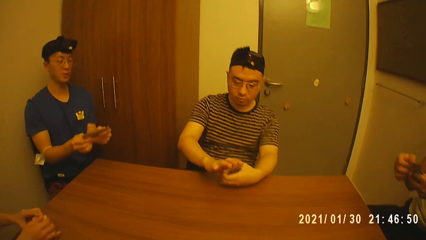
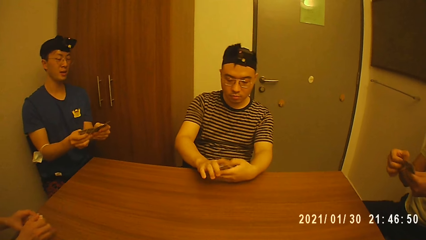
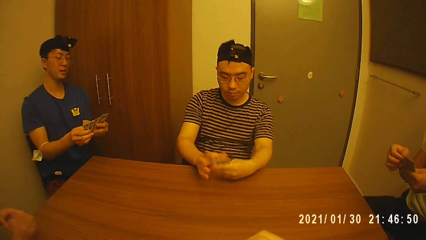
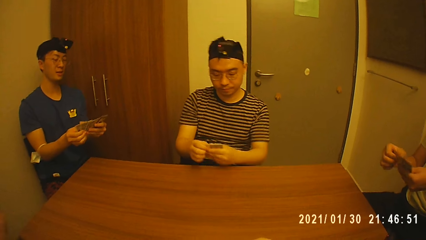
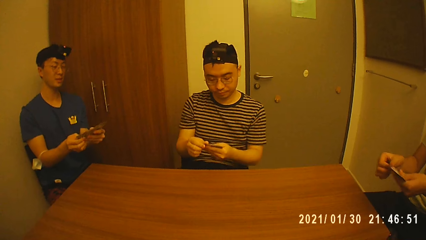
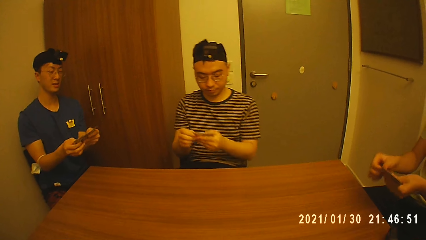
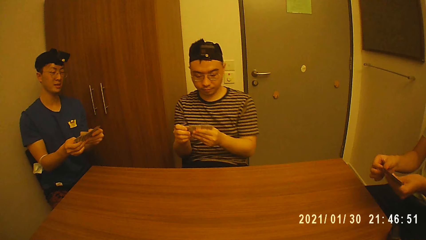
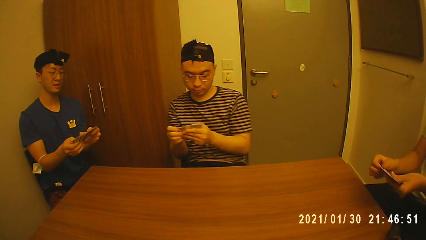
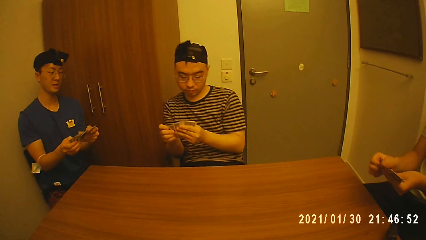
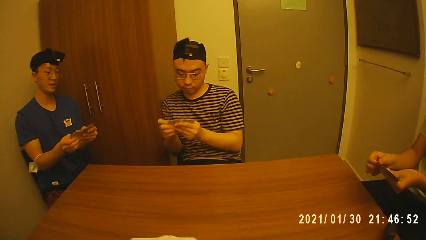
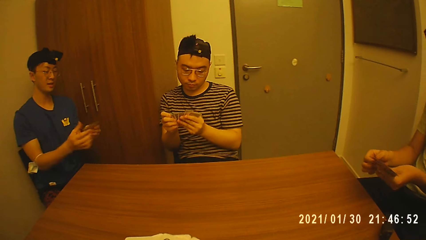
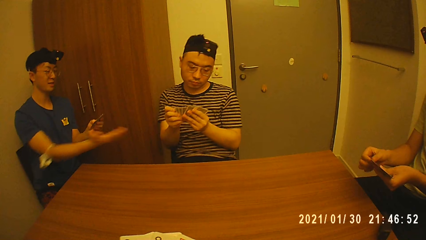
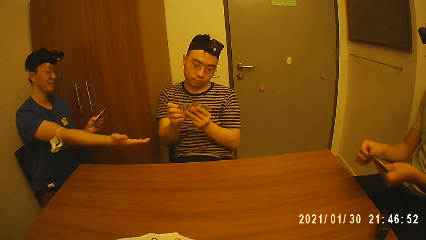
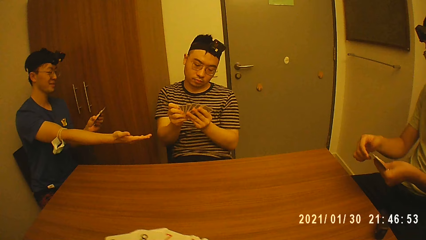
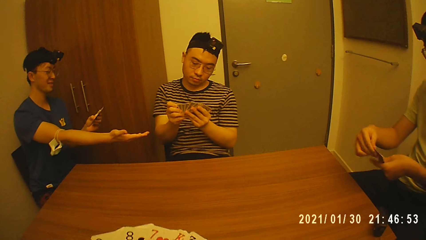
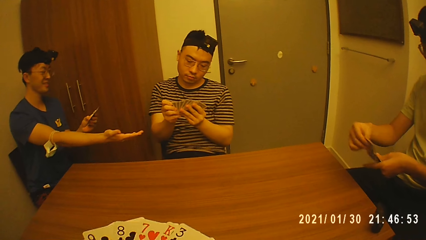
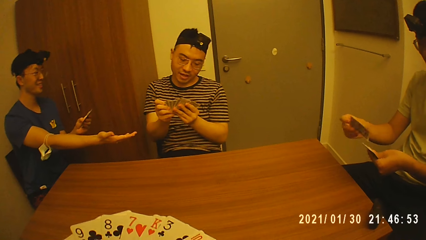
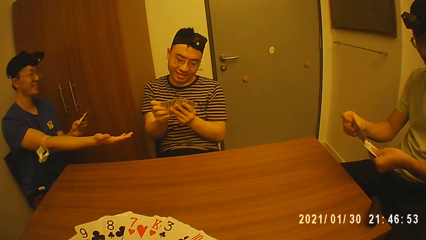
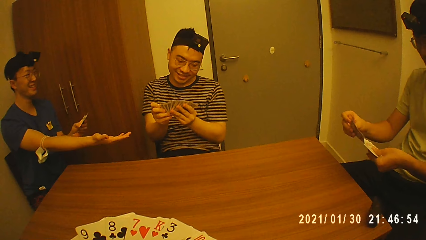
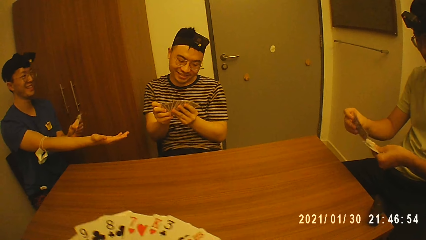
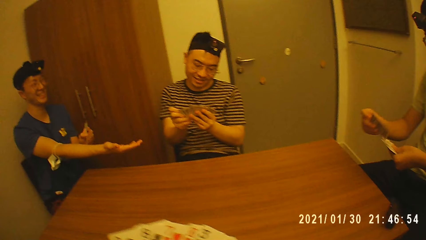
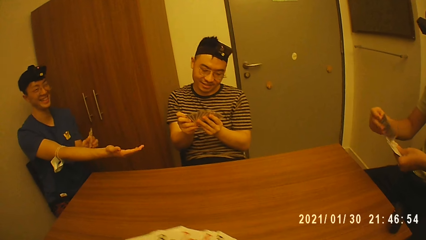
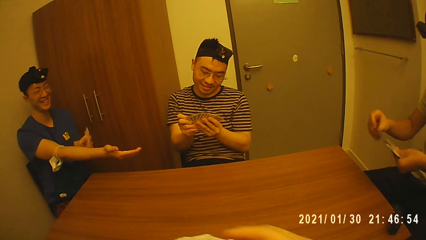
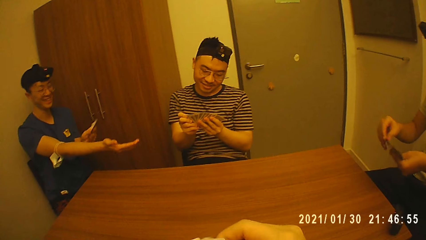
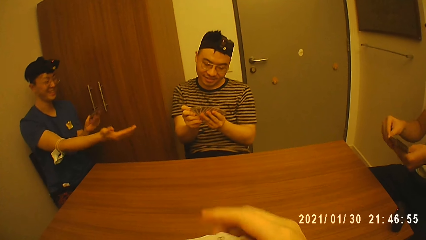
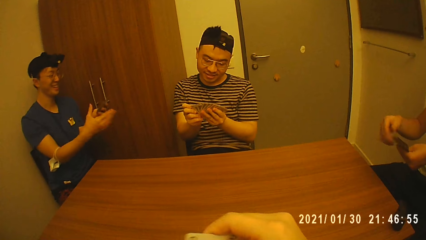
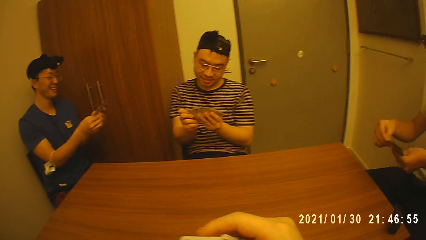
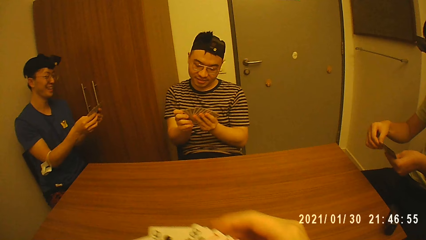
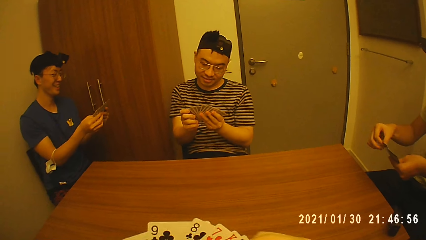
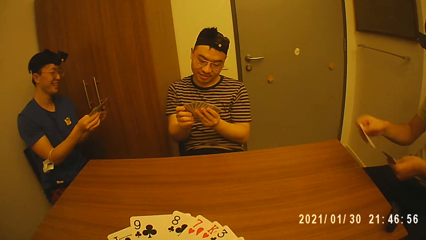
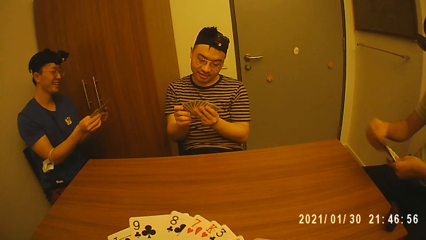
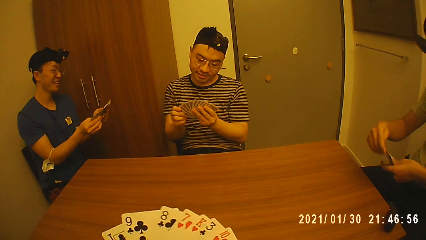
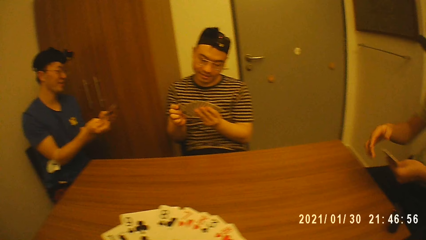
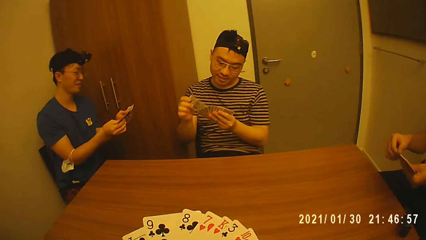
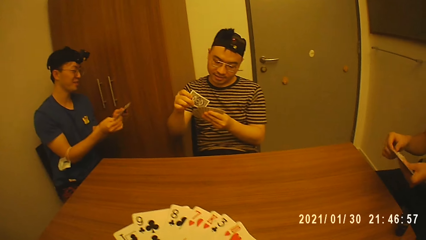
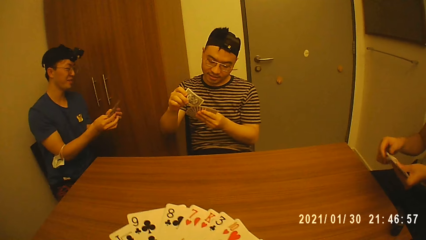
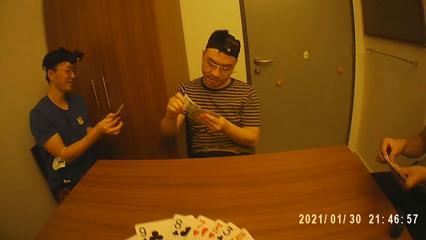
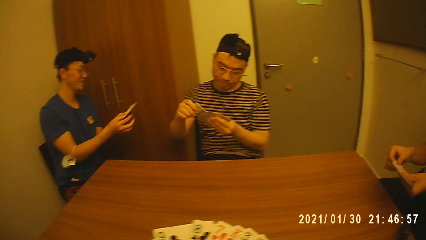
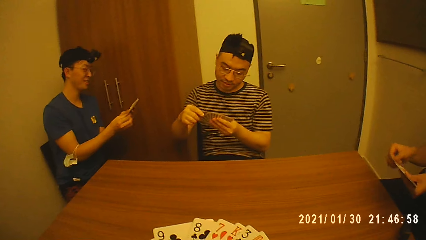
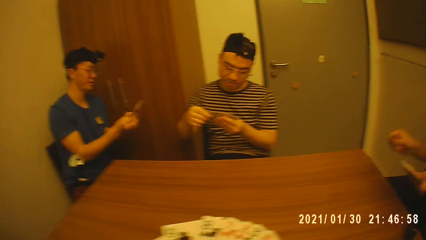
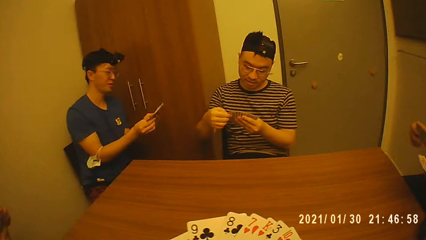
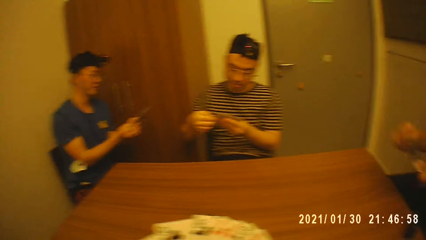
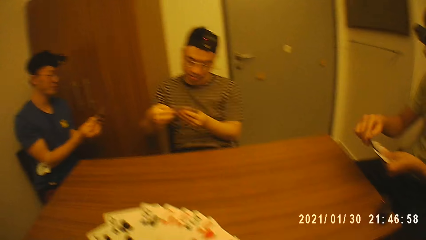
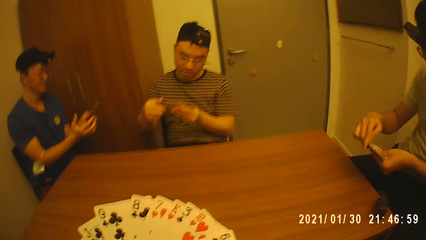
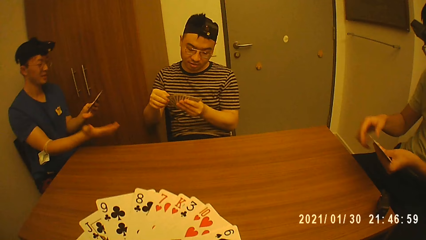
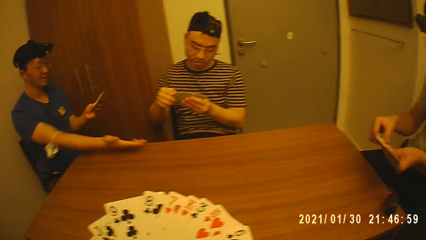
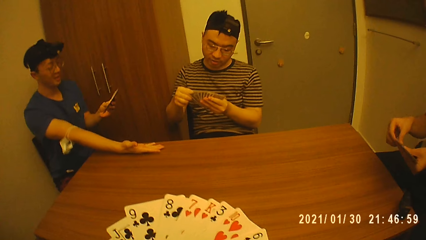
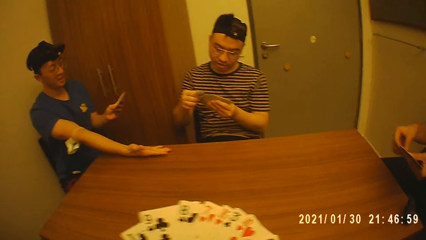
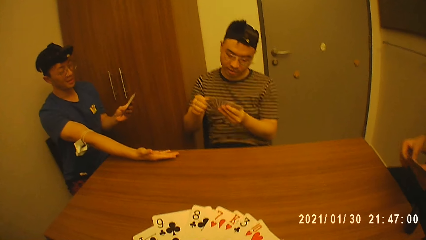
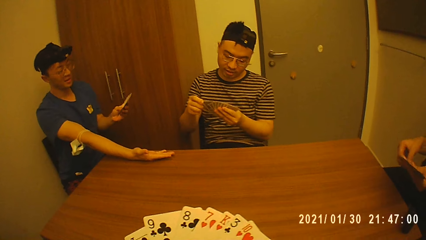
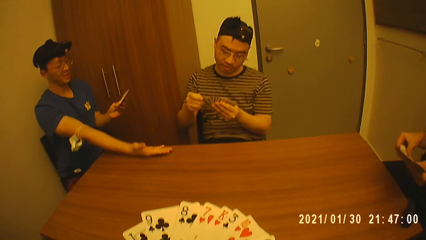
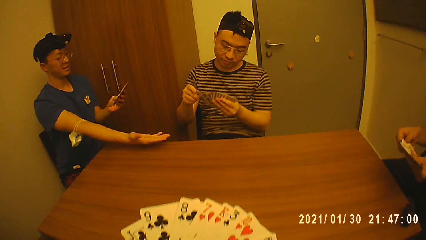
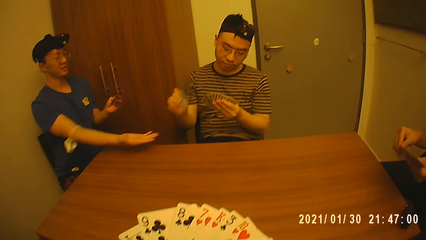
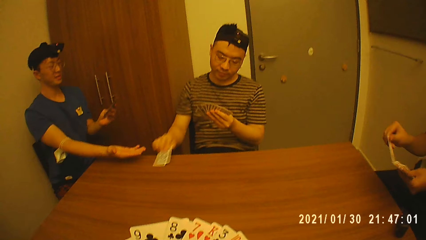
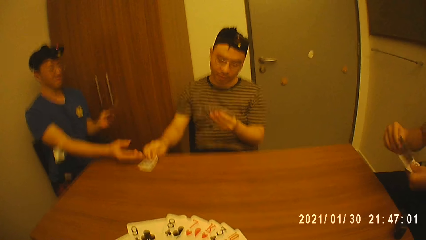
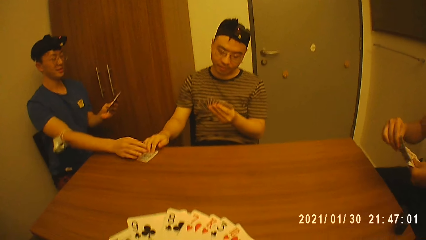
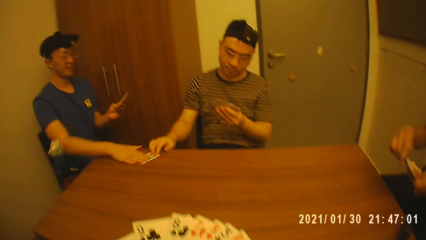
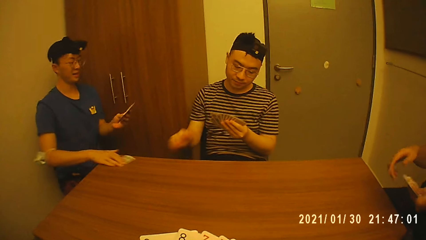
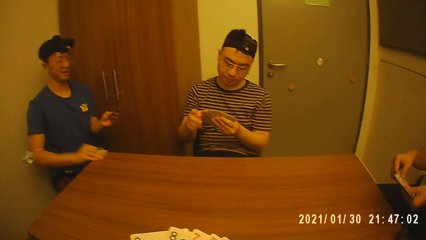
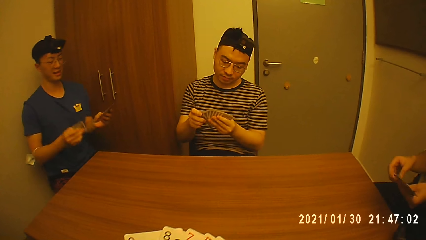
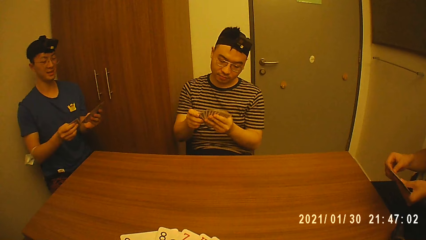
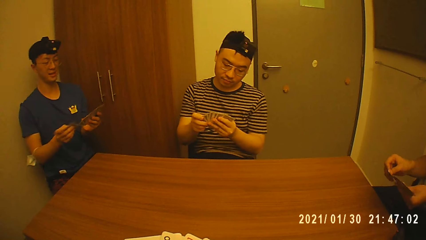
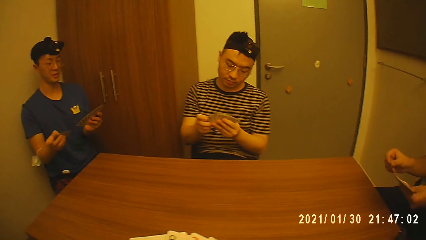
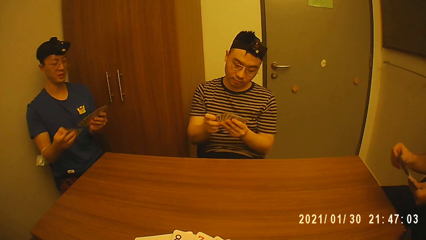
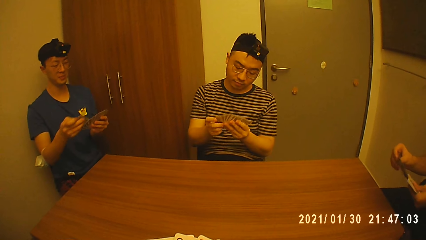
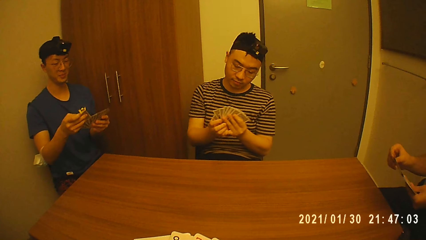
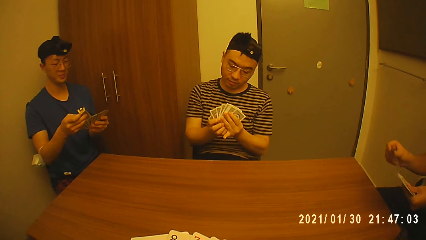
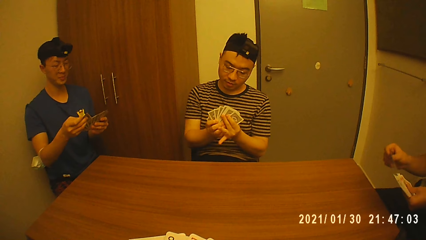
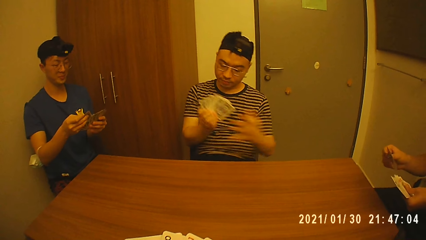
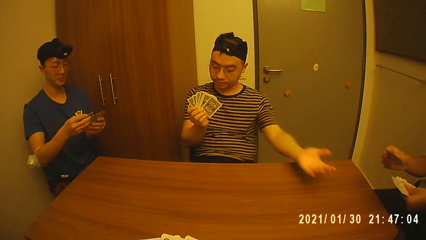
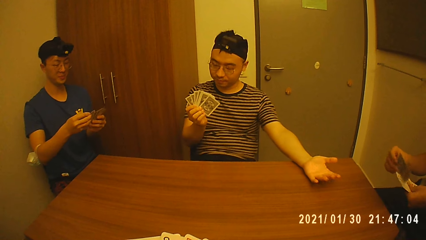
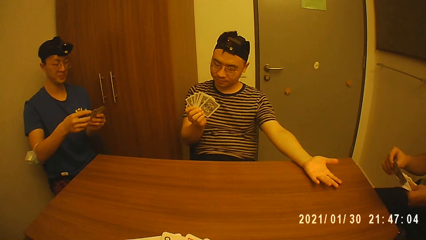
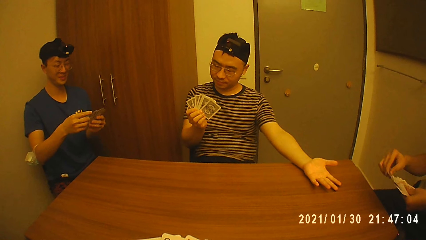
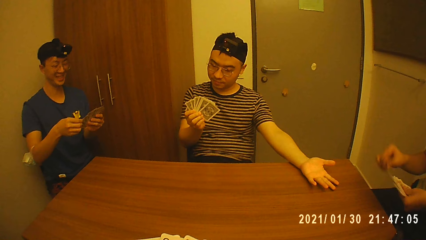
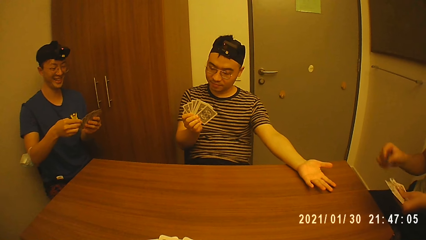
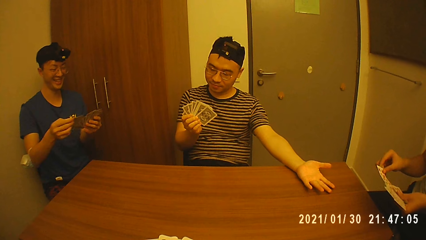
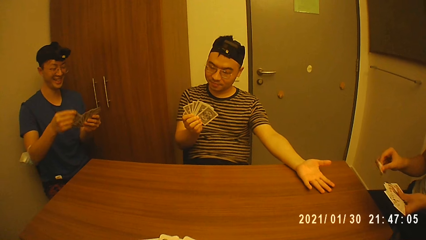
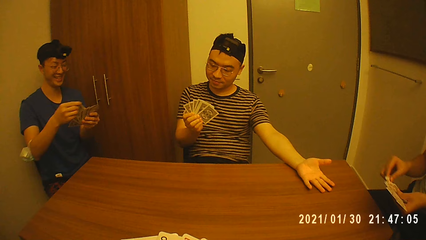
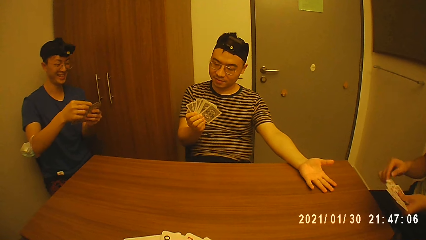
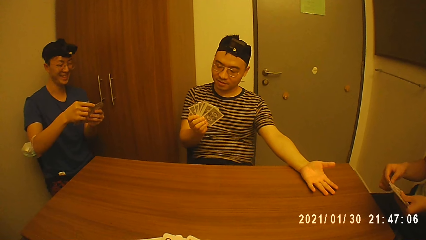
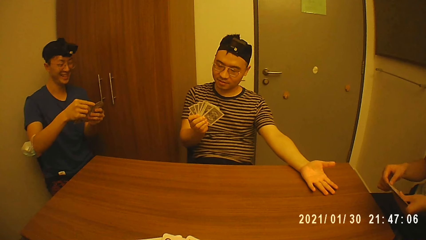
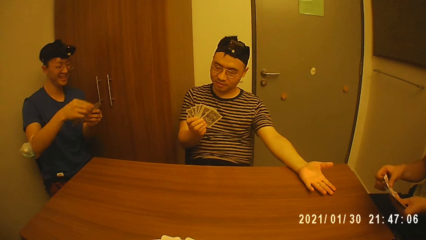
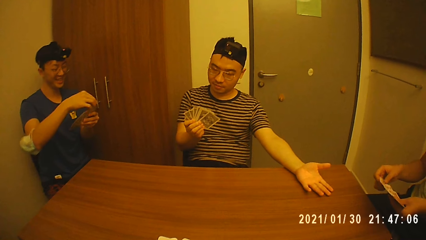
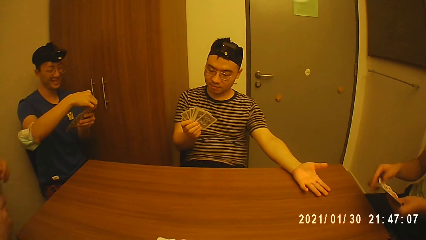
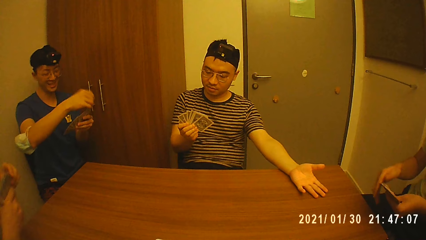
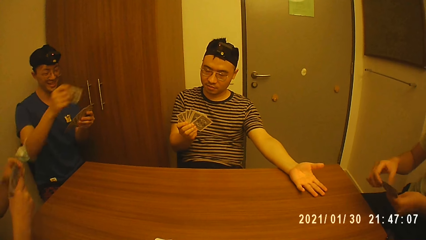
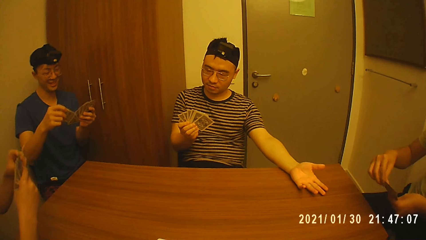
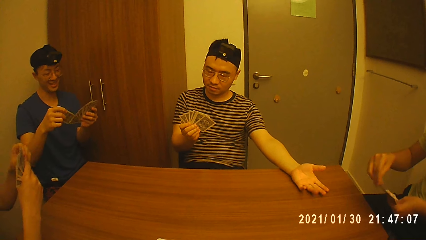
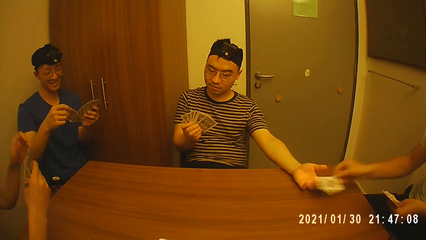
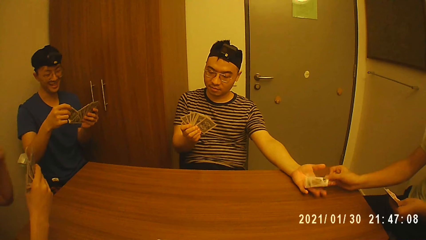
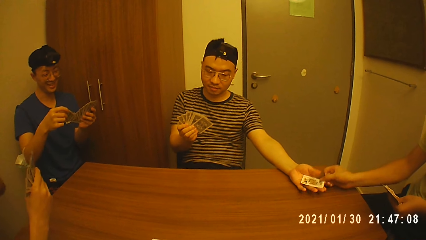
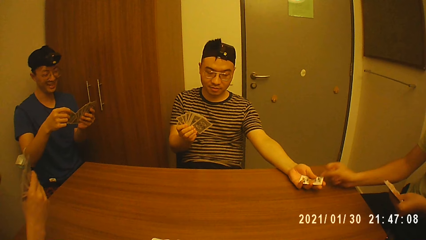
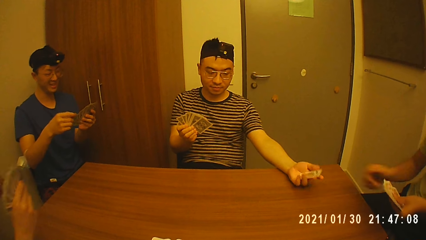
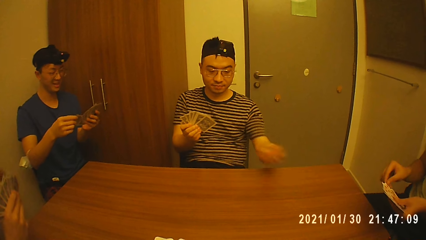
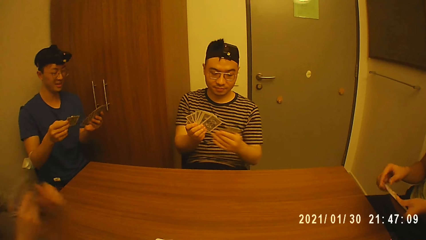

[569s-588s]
A man stretches his right hand towards a second man. The first man makes gestures. The second man passes a card to the first man with his right hand. The second man drops a poker card on the table. The first man picks a card from the table. The second man puts his hand on the table. A third man passes a poker card to the second man with his right hand.
